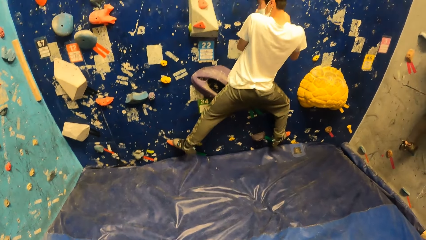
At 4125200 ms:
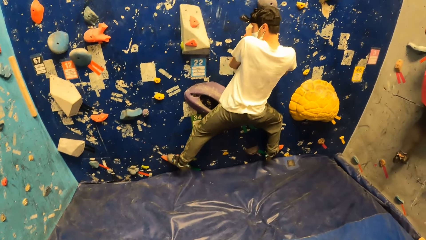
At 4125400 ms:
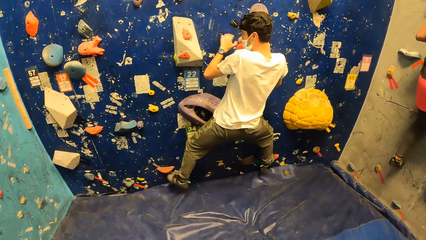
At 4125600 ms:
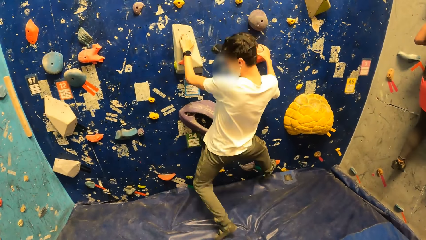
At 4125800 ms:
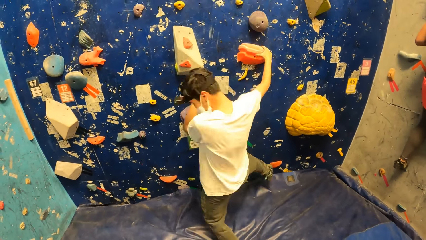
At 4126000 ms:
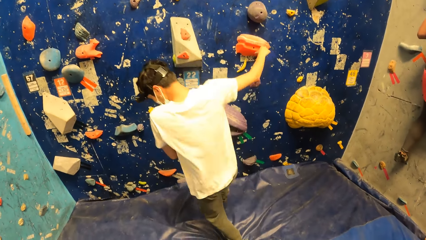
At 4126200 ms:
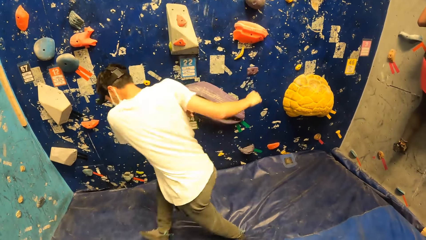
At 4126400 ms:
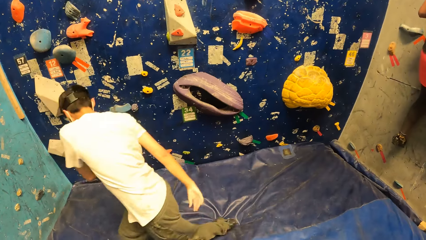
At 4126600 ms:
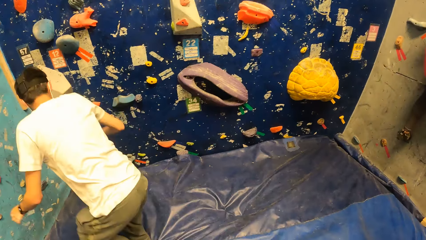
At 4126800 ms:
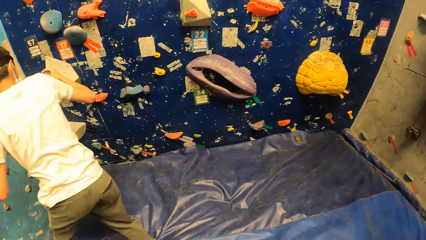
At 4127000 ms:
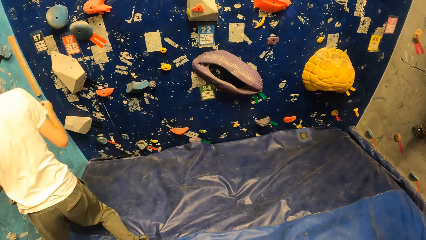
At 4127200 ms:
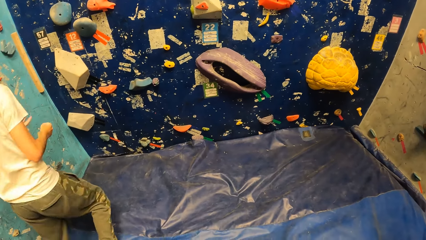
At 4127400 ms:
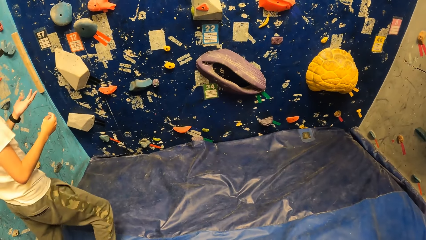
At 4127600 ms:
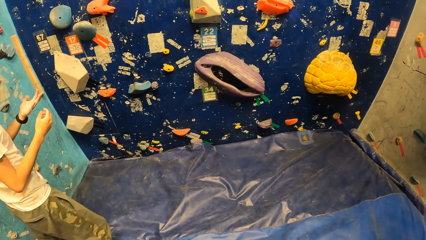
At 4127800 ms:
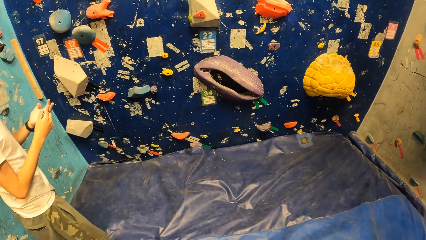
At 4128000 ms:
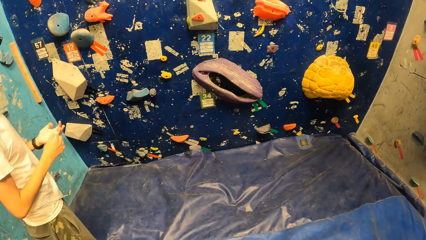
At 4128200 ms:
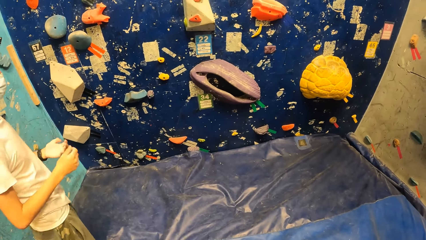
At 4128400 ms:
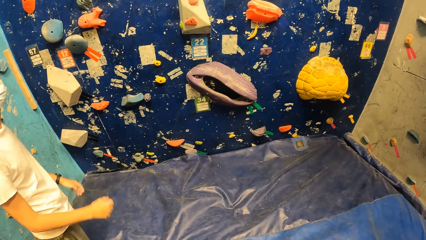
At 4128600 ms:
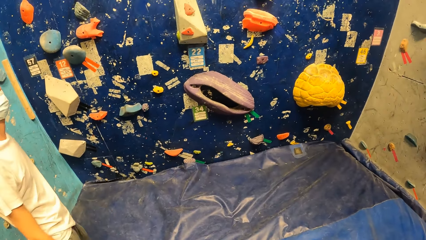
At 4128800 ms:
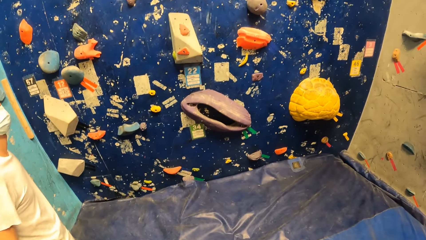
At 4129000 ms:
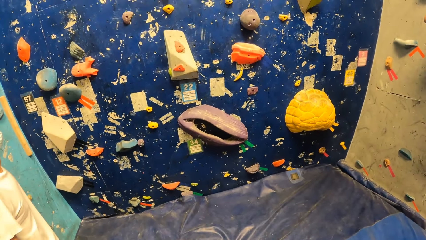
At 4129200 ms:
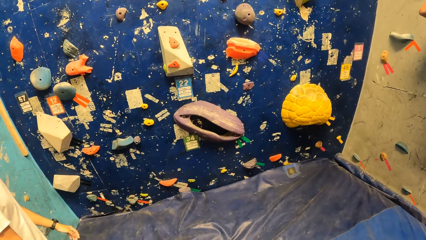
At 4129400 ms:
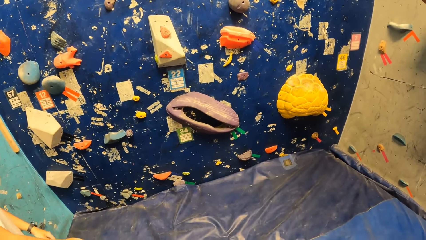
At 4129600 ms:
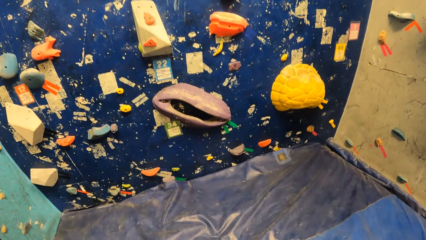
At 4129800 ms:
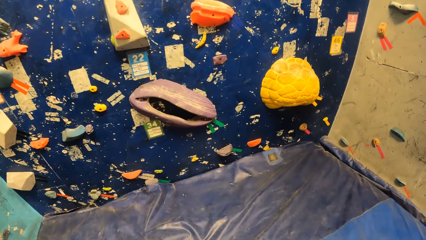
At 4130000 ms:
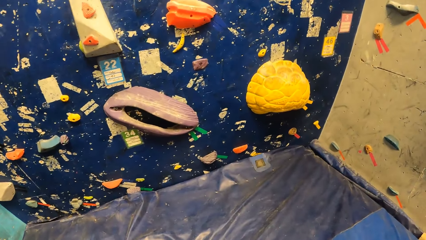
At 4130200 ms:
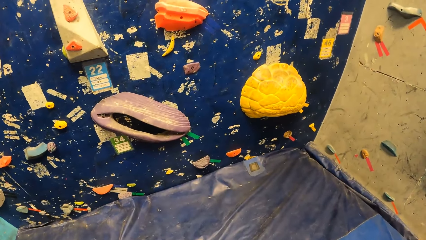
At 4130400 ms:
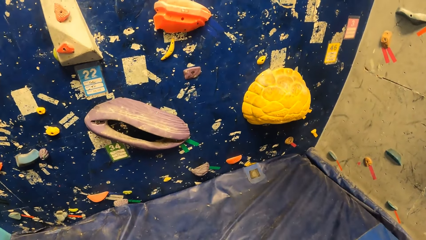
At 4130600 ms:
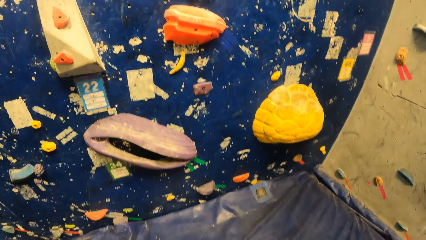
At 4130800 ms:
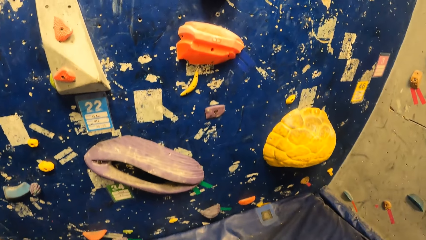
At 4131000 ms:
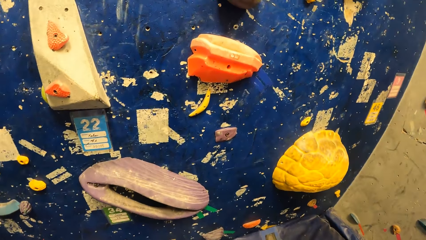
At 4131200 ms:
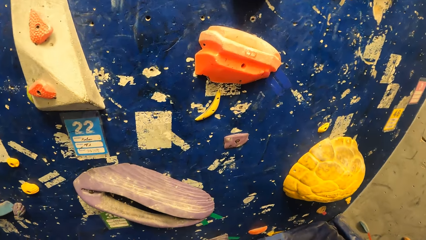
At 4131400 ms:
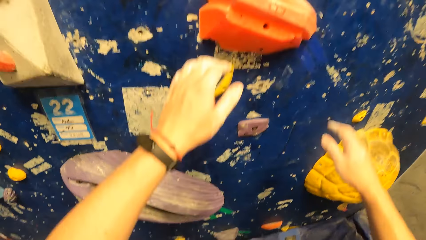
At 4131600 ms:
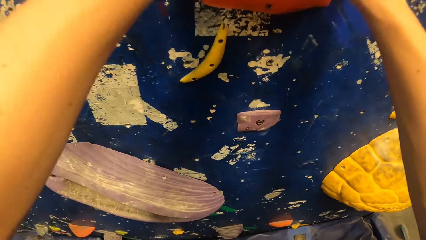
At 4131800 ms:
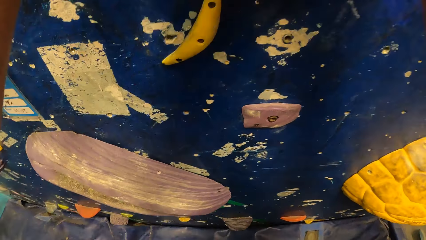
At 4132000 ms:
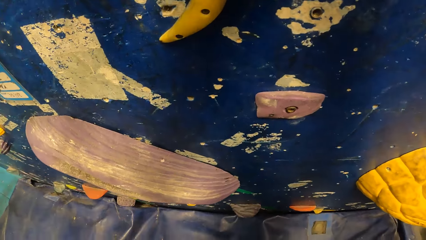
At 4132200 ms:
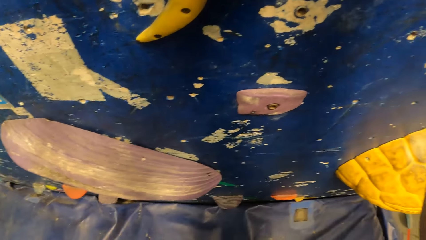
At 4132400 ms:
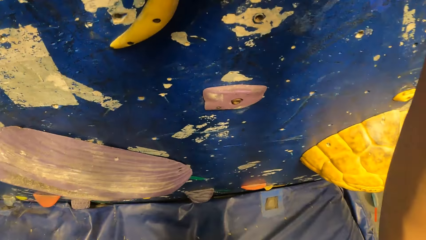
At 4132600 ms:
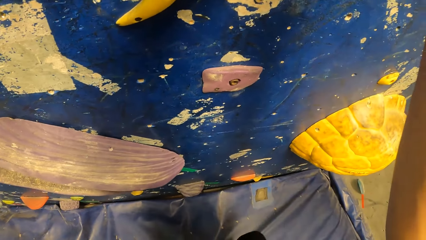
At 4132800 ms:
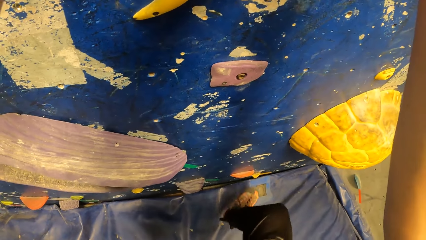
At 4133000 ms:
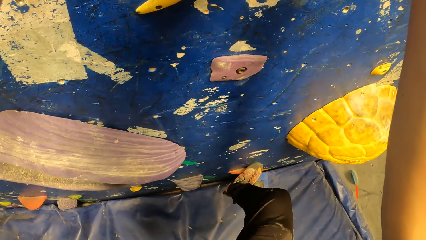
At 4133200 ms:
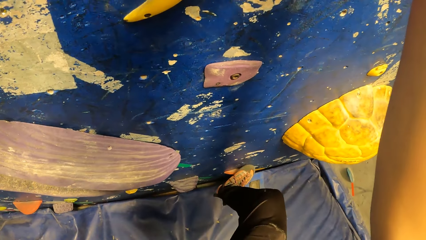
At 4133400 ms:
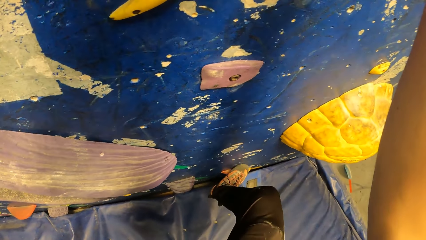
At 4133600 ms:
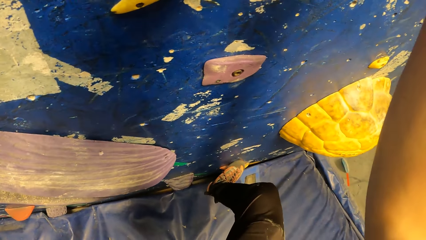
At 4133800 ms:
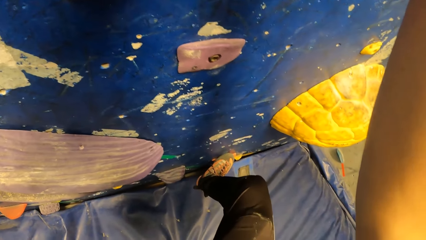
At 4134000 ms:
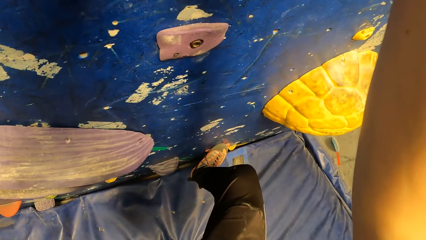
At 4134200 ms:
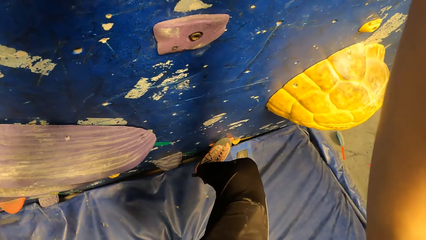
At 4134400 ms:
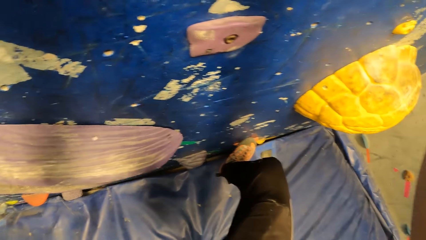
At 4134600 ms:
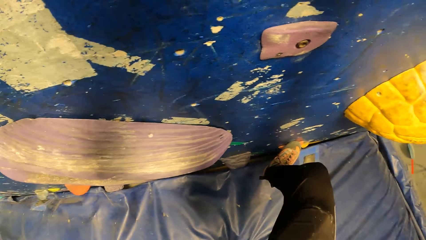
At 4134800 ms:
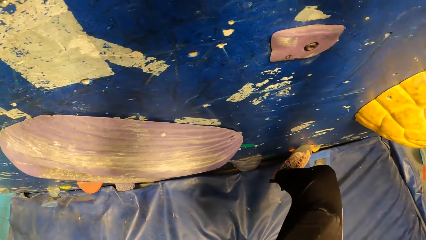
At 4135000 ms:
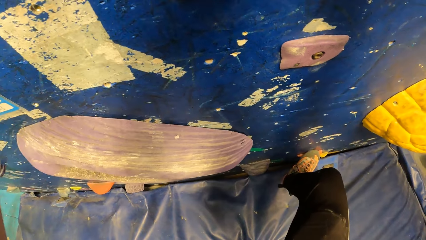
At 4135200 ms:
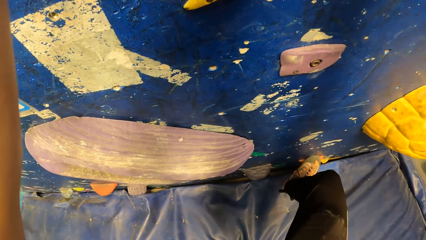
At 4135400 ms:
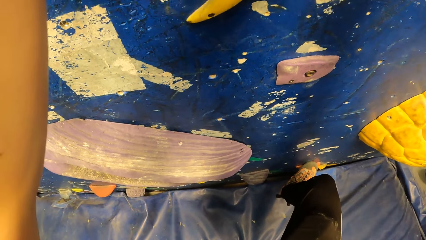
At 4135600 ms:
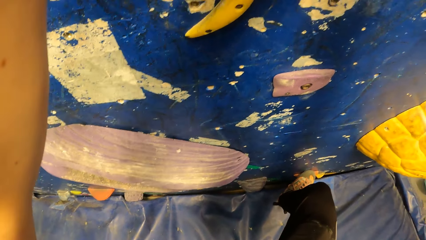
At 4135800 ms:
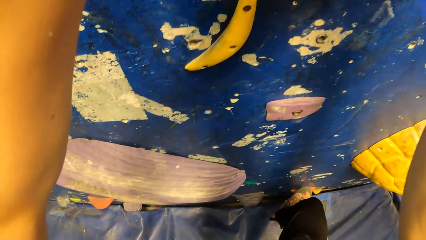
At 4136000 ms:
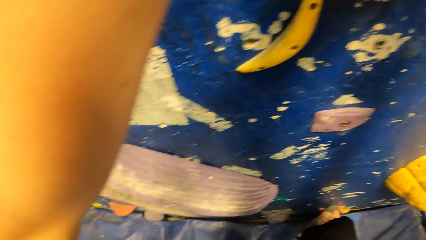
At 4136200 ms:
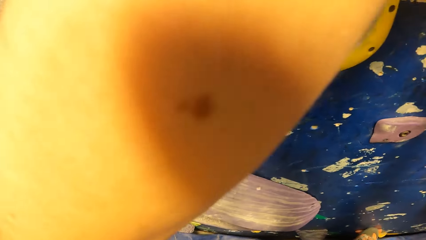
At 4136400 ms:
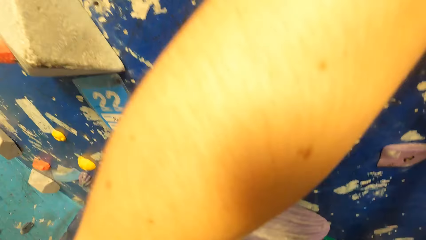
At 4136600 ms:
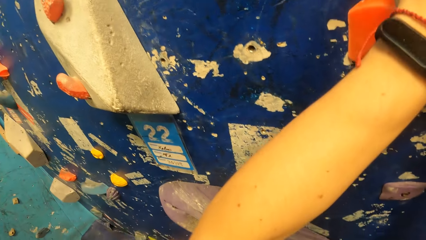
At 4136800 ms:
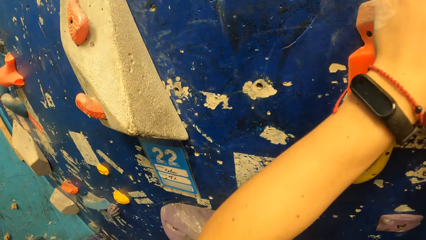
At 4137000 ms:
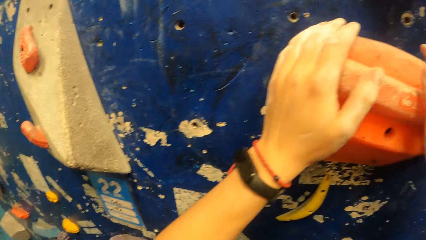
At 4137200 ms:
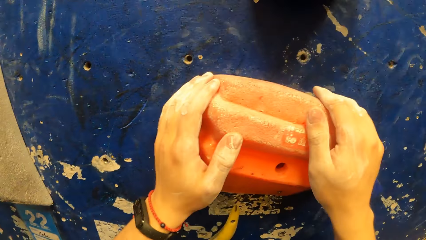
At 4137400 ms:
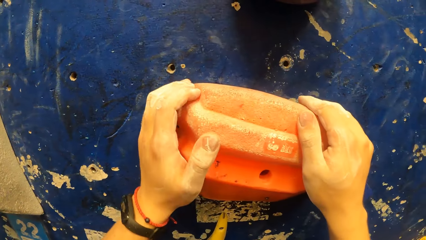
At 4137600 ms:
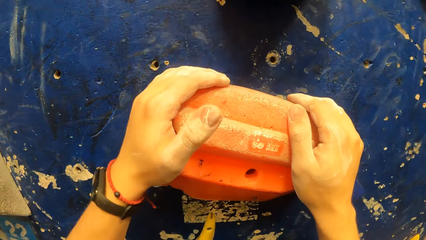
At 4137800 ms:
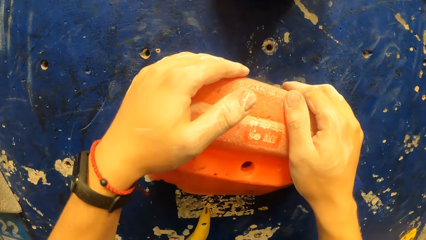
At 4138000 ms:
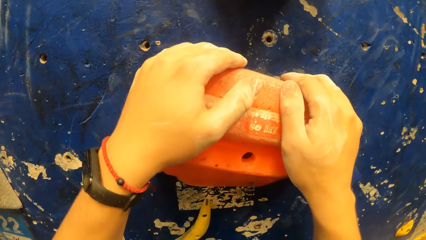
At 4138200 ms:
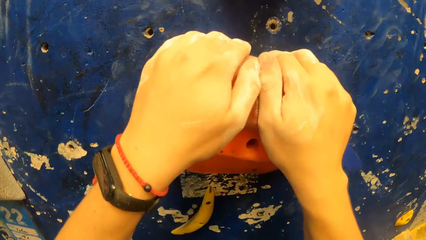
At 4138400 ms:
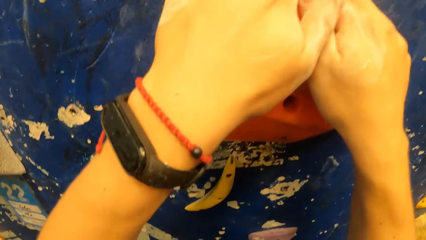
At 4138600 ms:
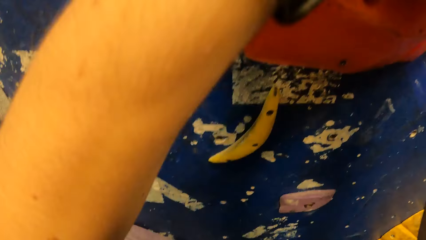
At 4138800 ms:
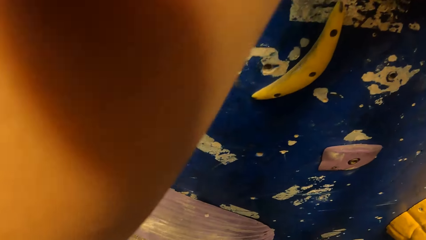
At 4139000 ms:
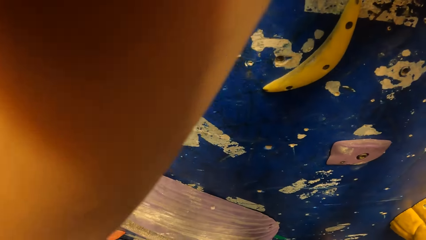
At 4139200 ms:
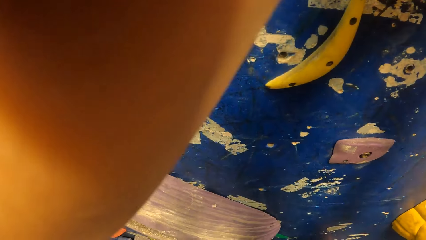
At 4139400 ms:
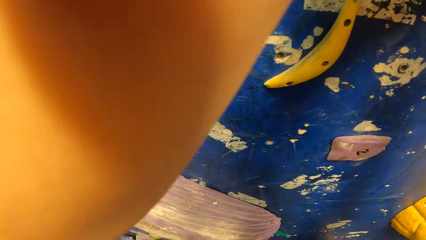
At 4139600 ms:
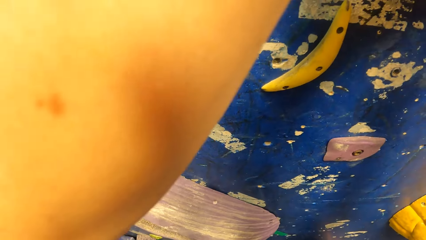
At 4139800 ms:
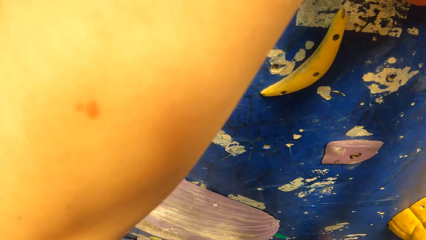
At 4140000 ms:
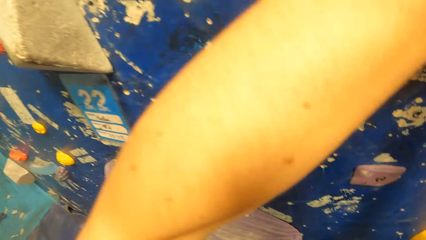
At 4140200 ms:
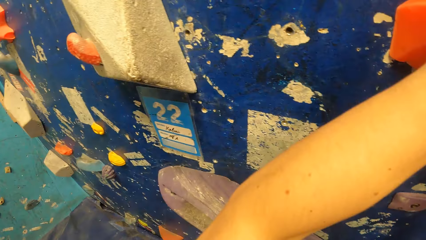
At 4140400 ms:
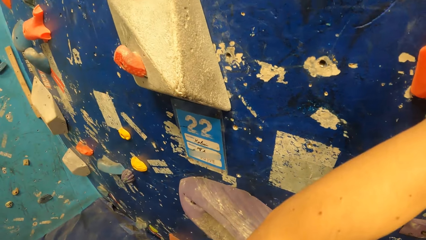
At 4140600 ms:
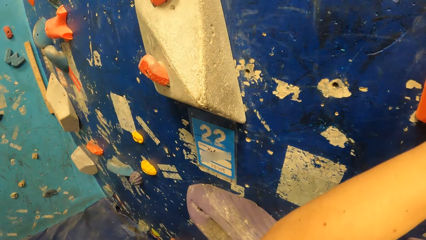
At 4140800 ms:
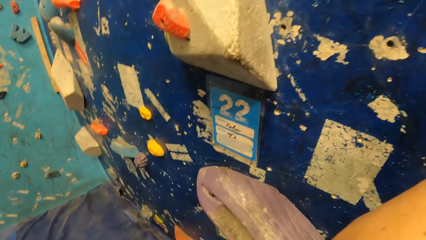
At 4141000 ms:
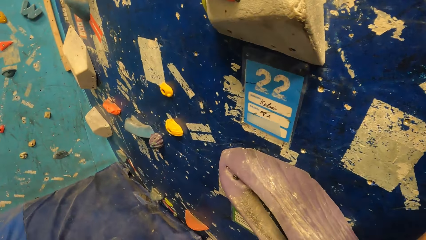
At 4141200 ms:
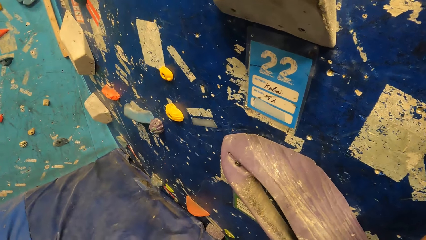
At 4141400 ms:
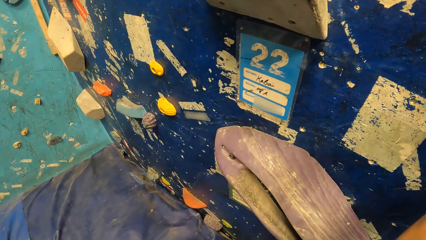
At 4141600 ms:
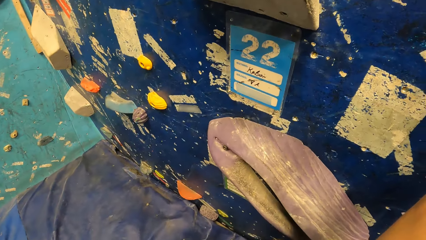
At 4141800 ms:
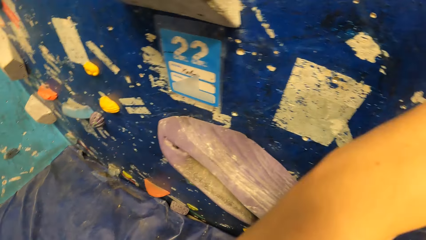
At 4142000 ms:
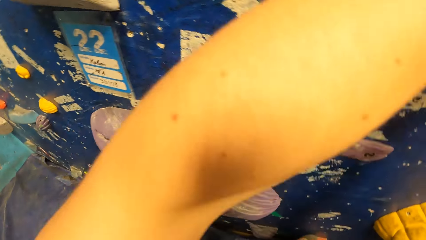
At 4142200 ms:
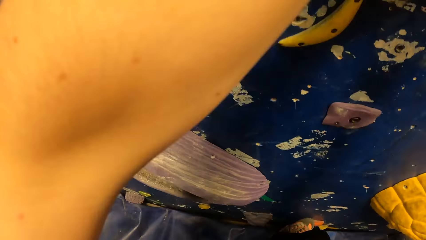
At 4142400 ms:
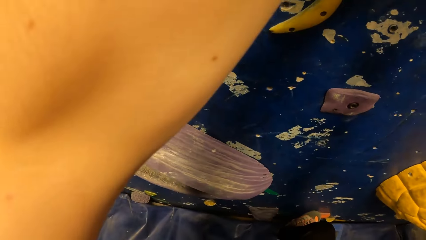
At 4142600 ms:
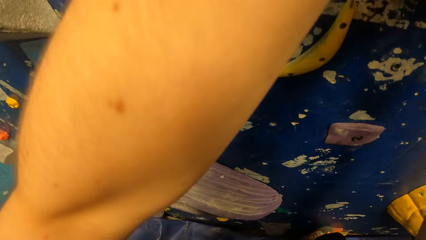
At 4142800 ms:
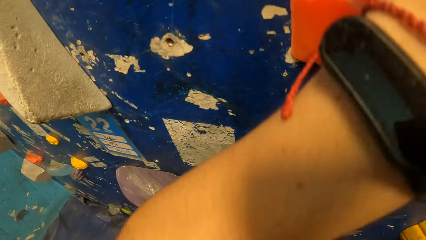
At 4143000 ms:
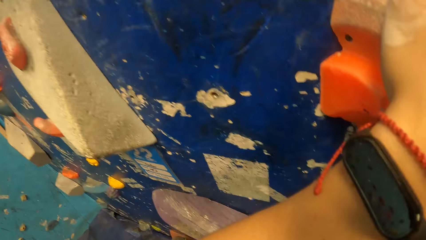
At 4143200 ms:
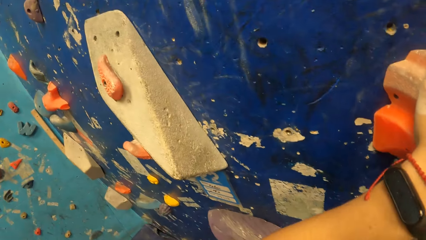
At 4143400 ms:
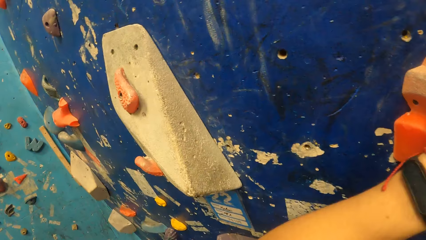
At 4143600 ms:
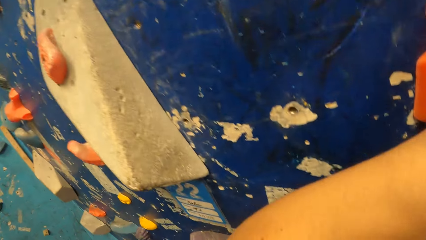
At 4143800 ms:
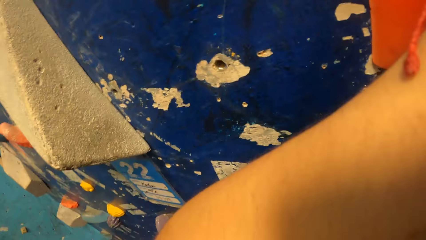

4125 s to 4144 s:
The man falls off from the bouldering wall onto the crash pad. The camera wearer holds the climbing hold on the bouldering wall with both hands. They put hands on the wall. They climb the bouldering wall with both hands. They look at the wall.
